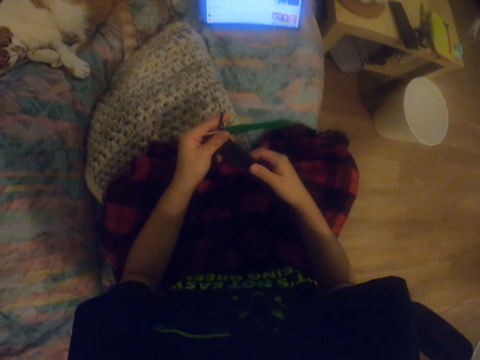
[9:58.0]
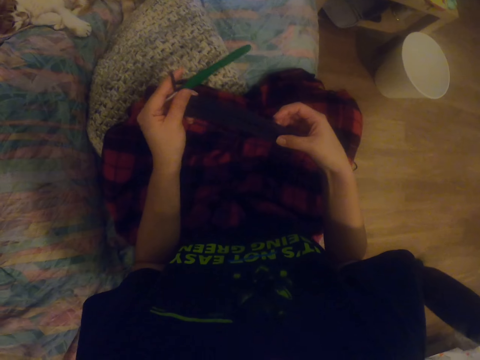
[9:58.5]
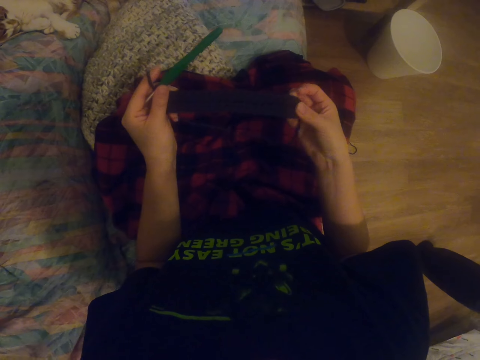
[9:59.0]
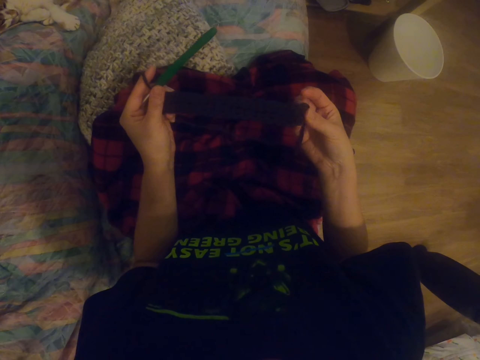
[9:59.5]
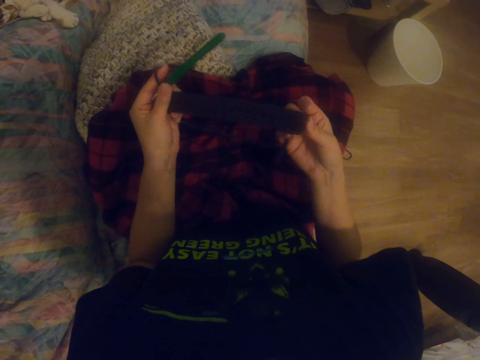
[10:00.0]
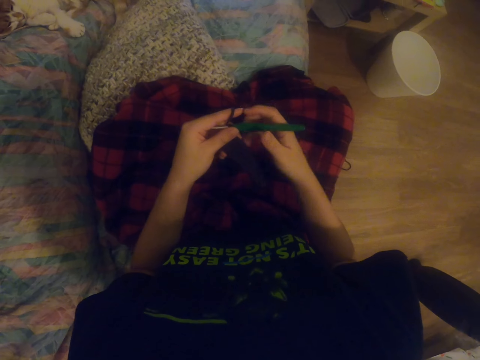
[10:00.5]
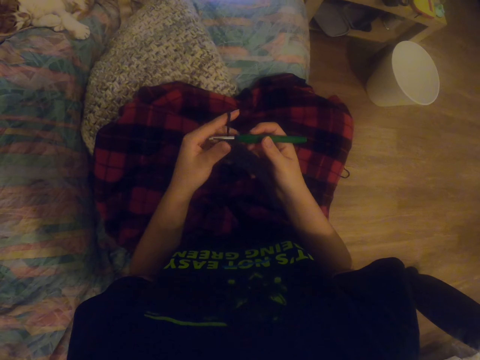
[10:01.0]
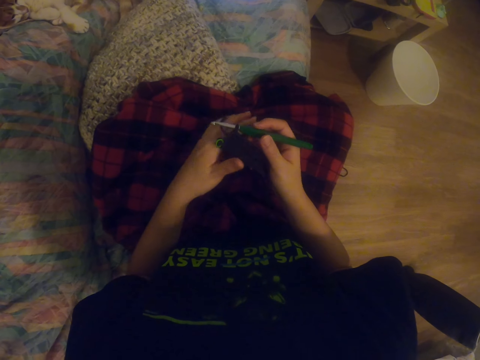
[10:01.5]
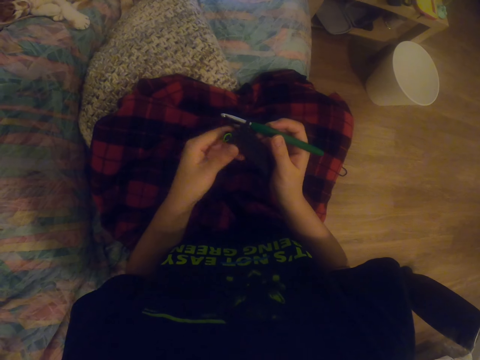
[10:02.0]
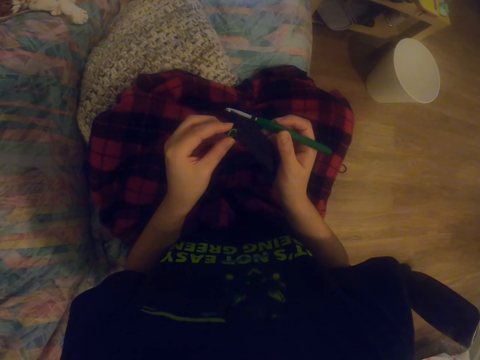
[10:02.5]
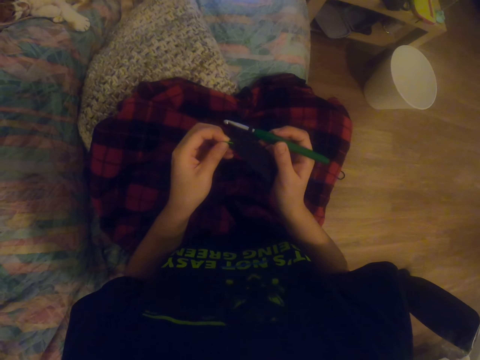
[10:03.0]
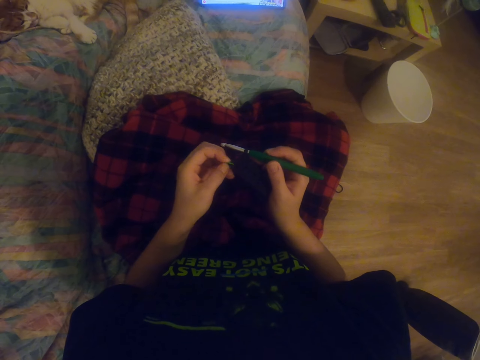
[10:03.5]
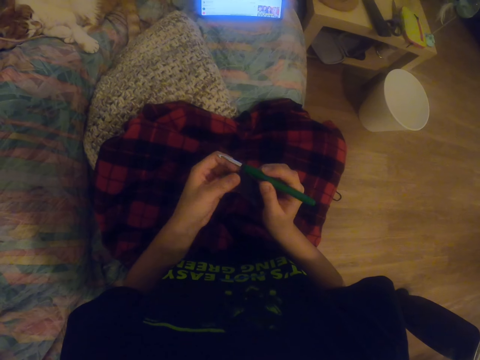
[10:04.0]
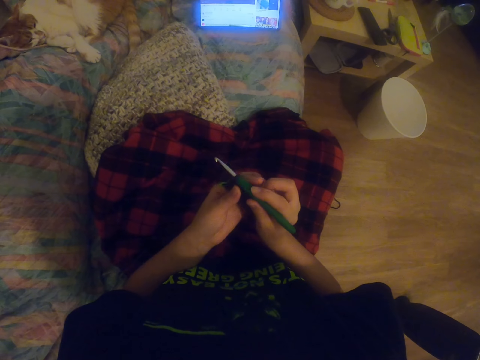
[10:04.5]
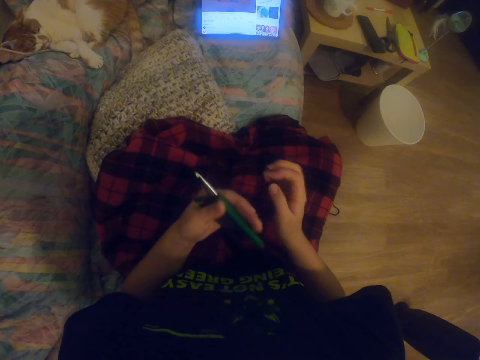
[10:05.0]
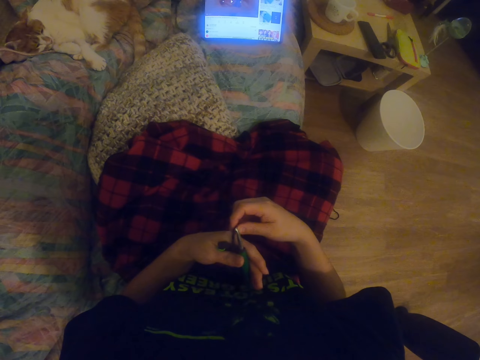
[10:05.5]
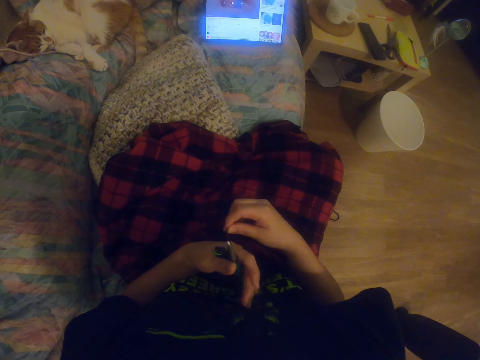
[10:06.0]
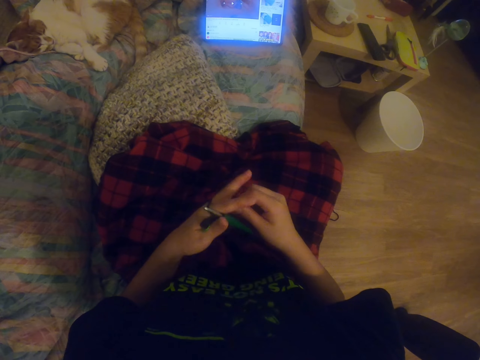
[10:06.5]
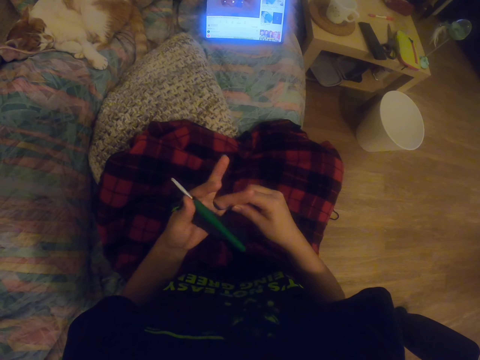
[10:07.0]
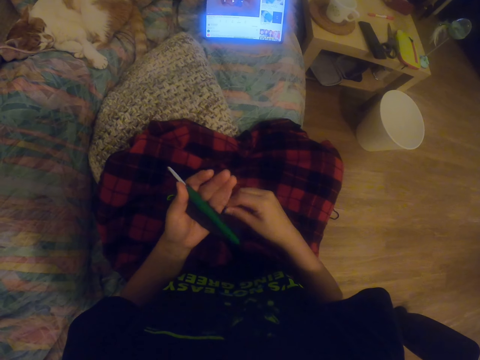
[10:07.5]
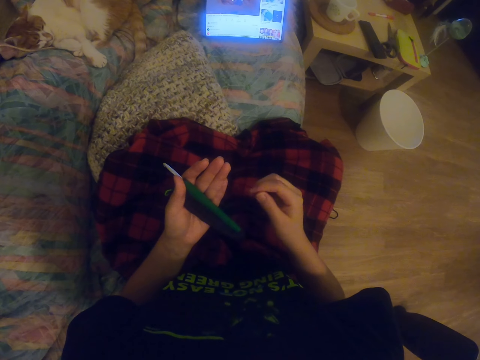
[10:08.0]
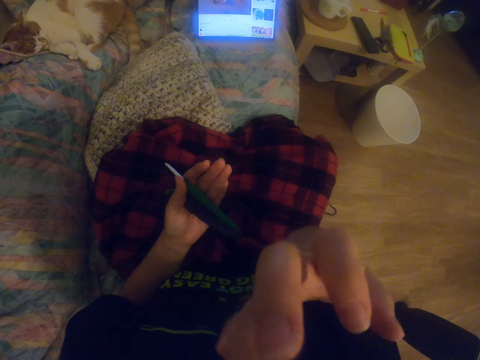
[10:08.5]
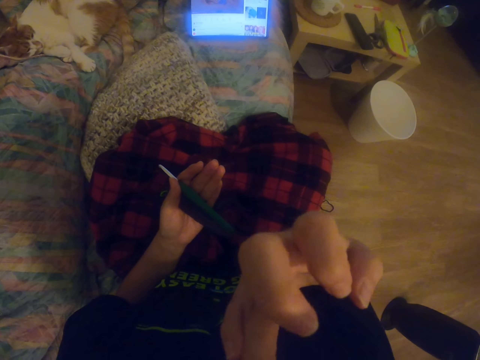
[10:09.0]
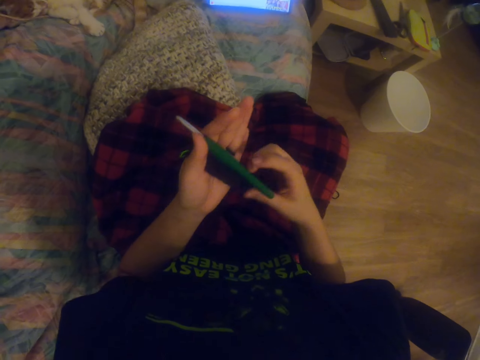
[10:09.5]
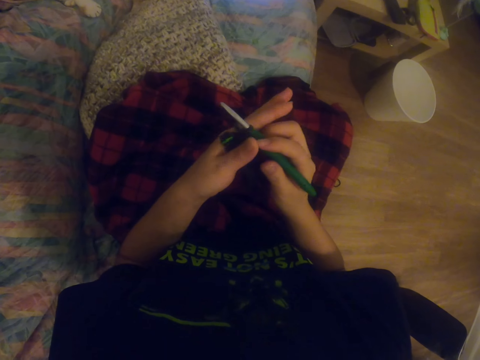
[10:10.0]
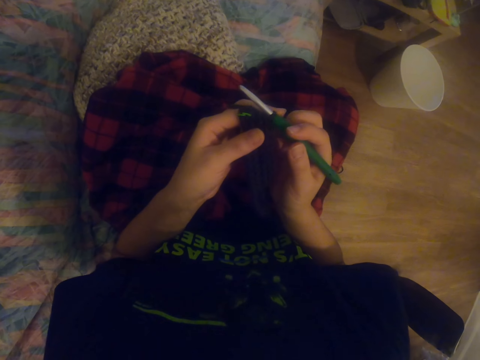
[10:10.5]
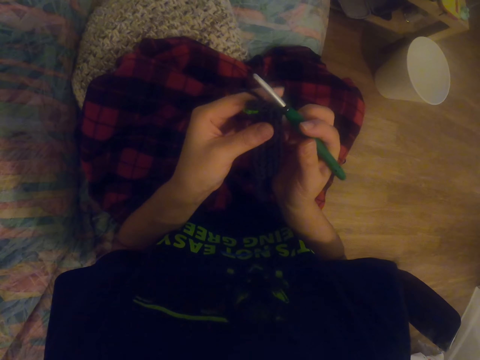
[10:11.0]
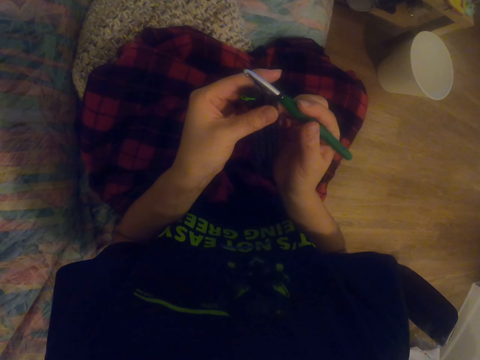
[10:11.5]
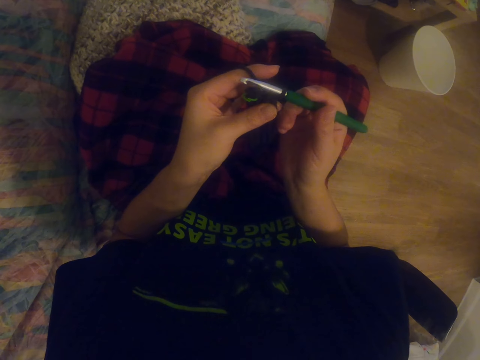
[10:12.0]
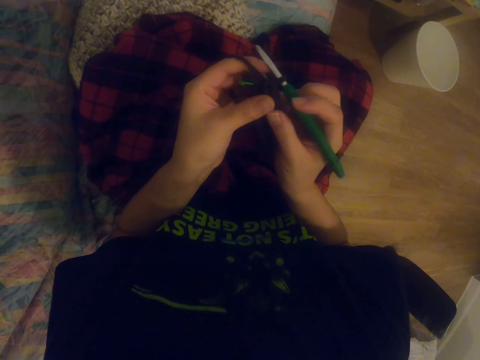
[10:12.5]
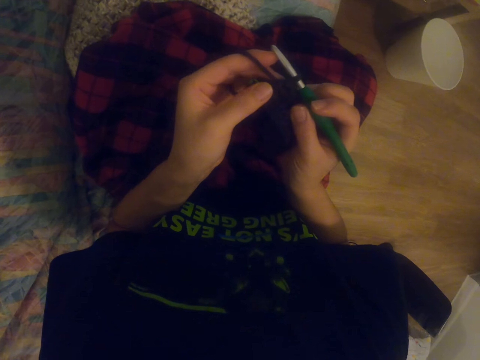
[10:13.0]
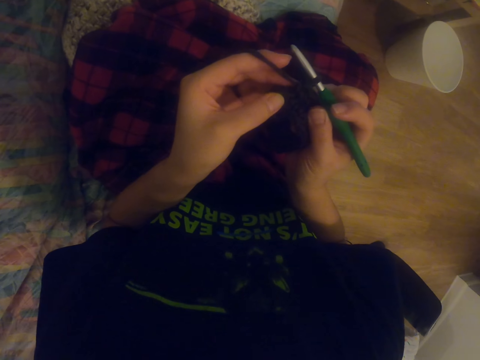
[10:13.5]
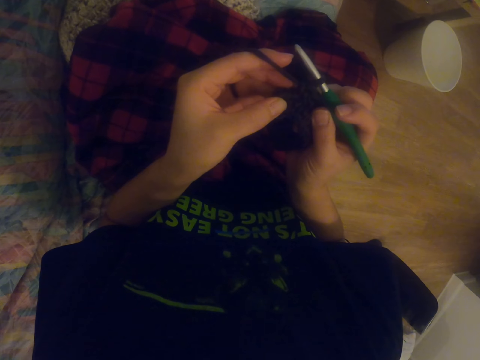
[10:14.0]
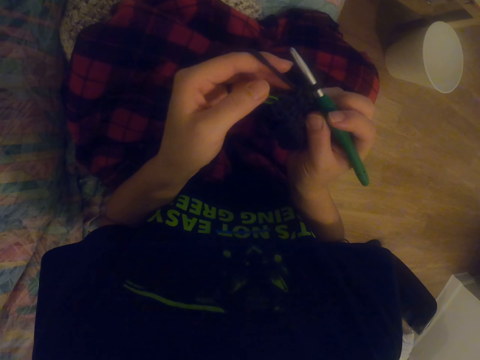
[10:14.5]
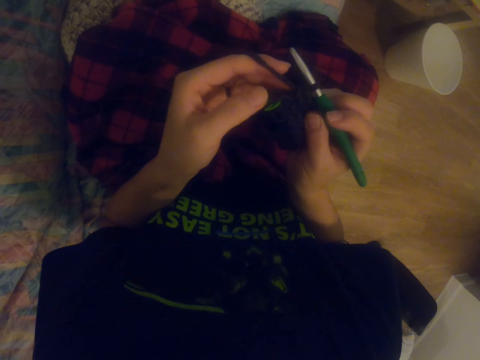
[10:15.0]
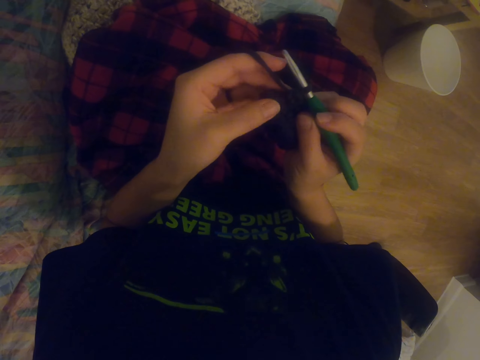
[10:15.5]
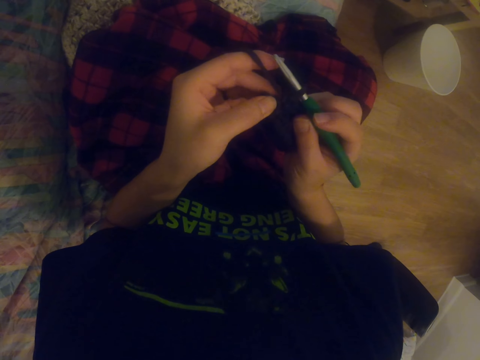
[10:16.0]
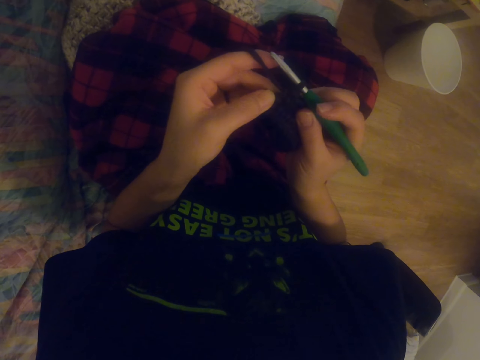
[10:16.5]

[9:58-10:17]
The camera wearer stretches the fabric. They straighten the sock. They hold the knitting needle. They unfold the yarn. They pull the ribbon. They watch a video on the tablet. They hold the fabric by the left hand. They hold the knitting needle. They watch the video on the tablet. They stretch the knitting wool. They fold the yarn on the hand. They hold the camera. They touch the face. They hold the knitting needle. They hold the fabric.

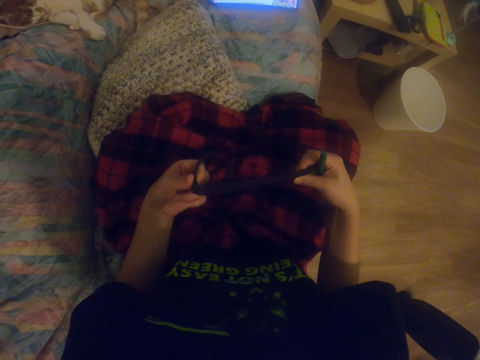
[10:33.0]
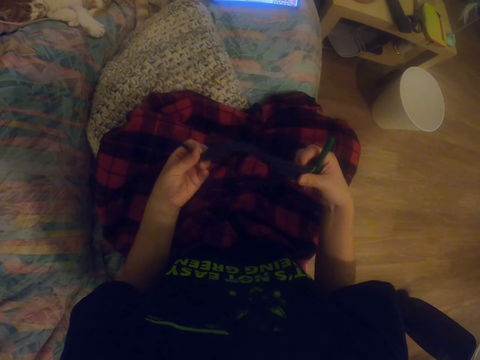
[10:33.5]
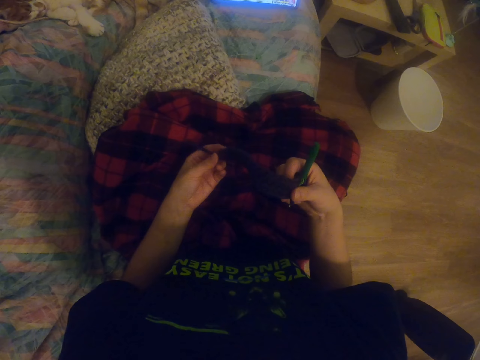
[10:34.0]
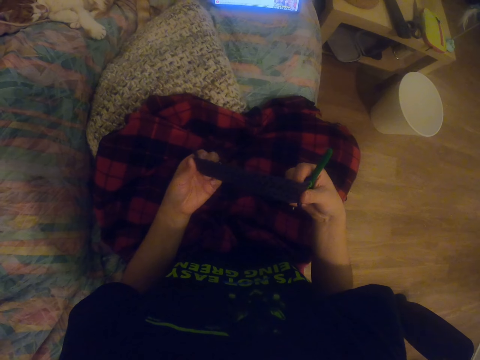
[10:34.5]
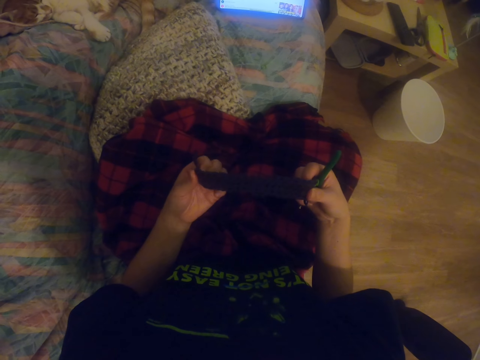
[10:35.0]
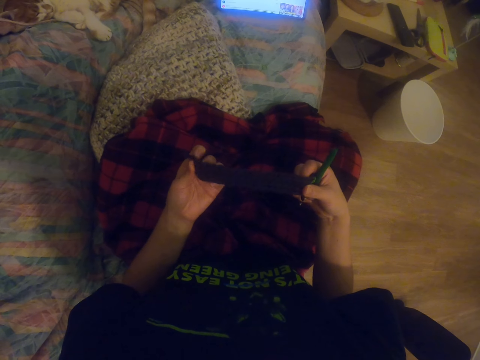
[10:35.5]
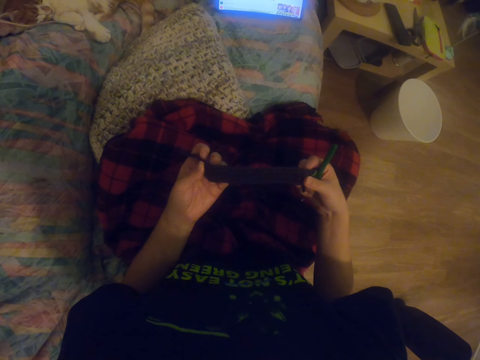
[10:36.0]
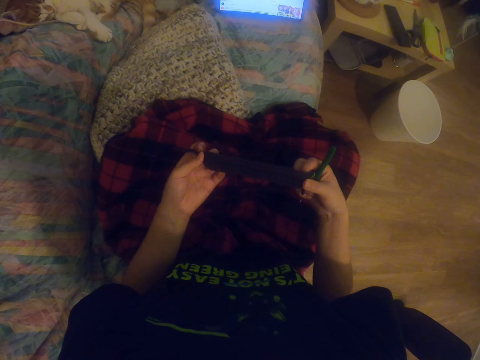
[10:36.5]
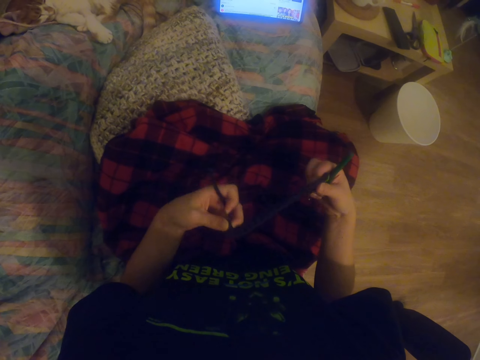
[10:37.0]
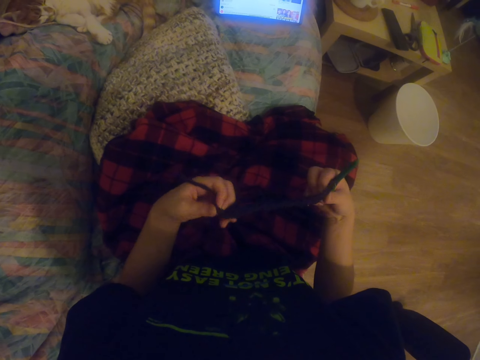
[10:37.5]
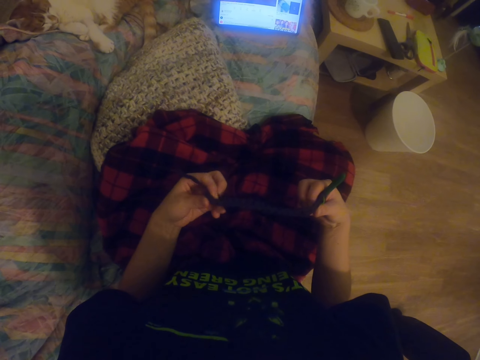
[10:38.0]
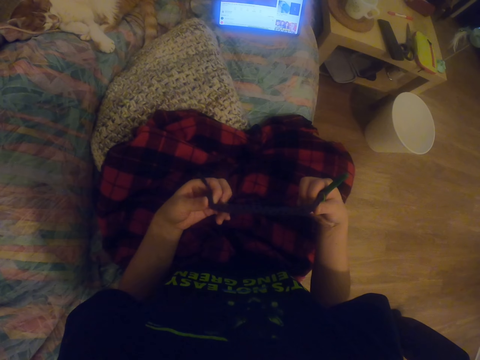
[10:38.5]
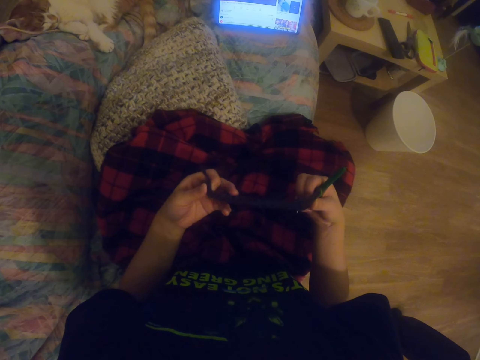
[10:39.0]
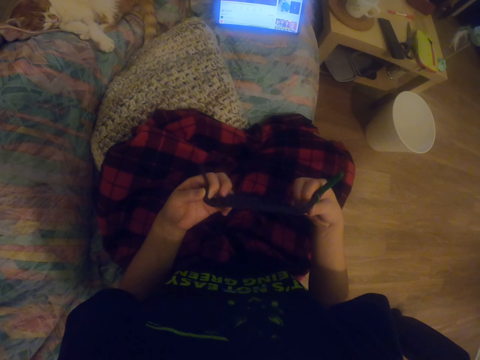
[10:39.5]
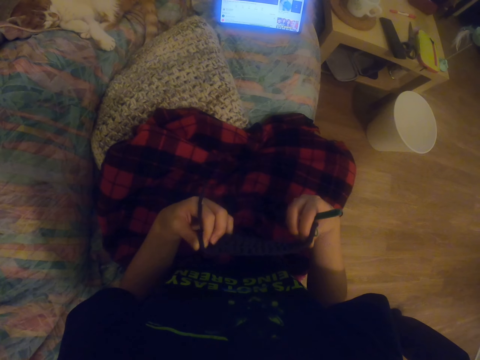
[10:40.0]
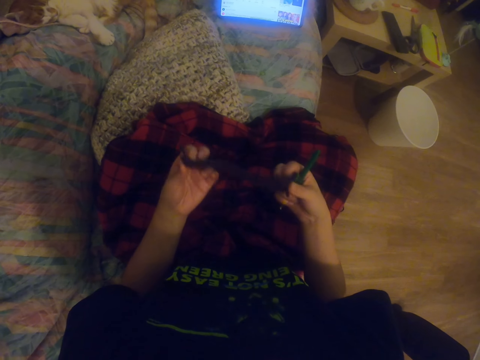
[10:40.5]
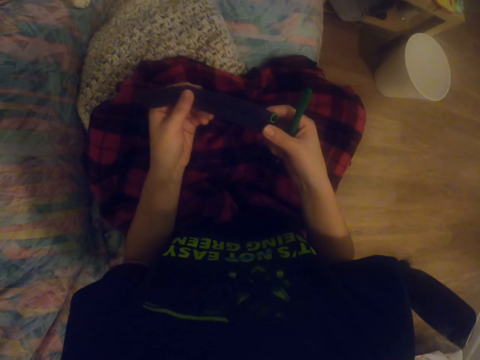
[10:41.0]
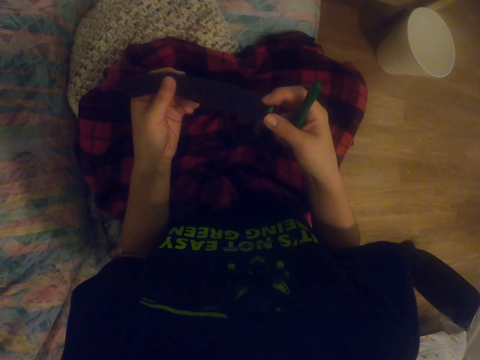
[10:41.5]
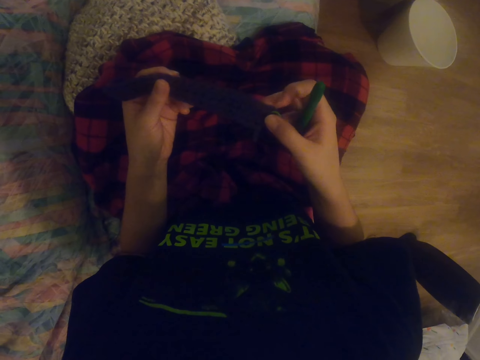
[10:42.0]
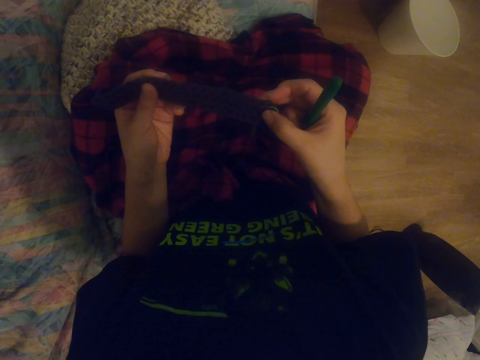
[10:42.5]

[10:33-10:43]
The camera wearer stretches the fabric. They straighten the sock. They straighten the sock again.
